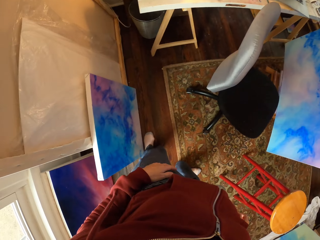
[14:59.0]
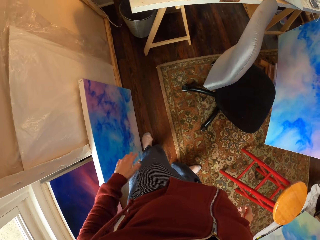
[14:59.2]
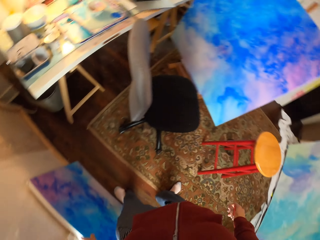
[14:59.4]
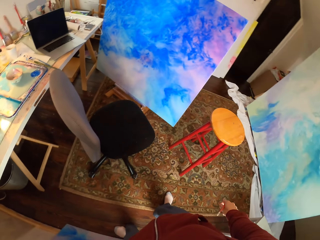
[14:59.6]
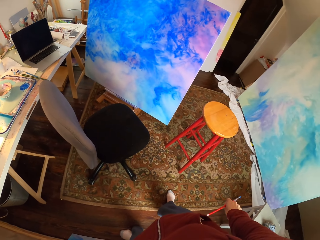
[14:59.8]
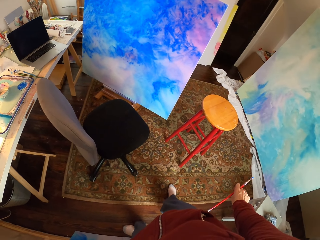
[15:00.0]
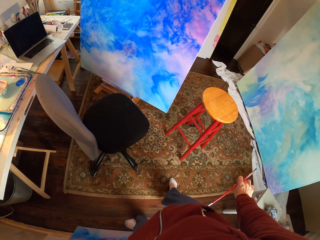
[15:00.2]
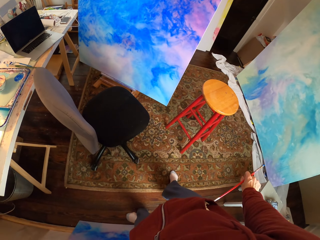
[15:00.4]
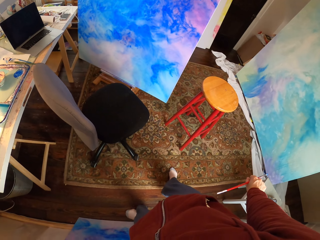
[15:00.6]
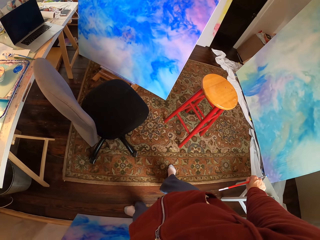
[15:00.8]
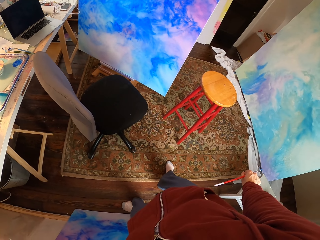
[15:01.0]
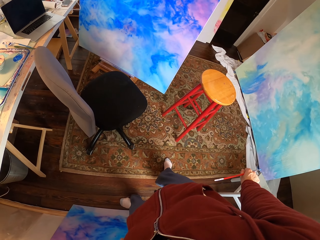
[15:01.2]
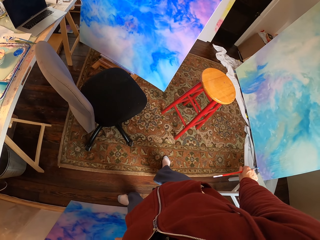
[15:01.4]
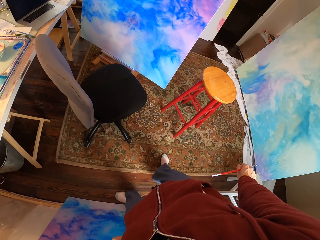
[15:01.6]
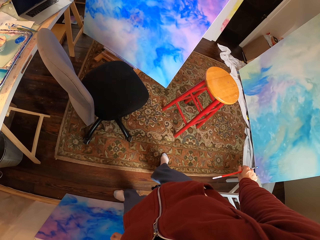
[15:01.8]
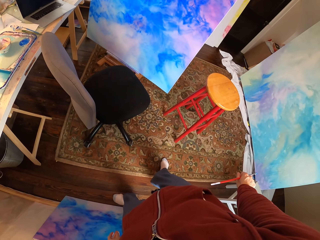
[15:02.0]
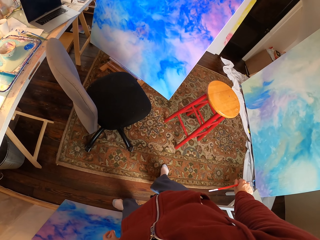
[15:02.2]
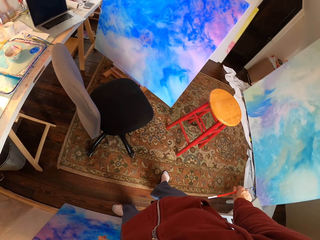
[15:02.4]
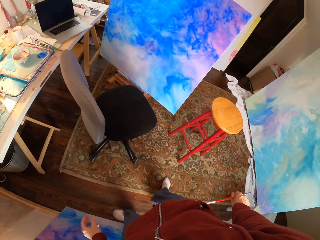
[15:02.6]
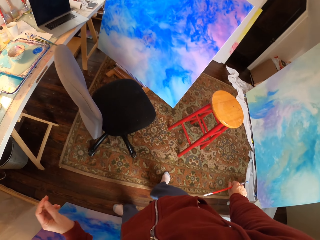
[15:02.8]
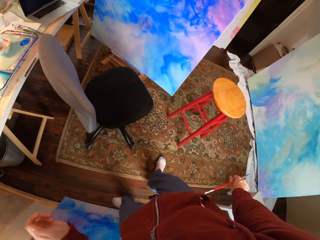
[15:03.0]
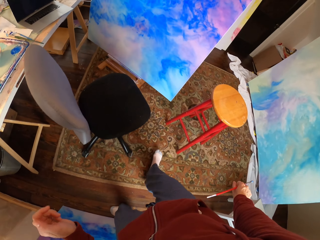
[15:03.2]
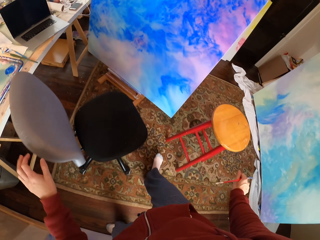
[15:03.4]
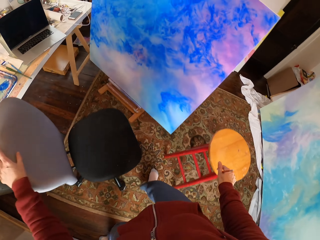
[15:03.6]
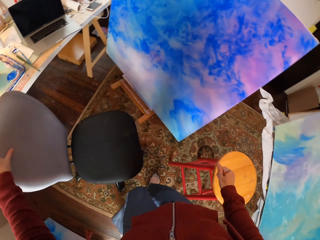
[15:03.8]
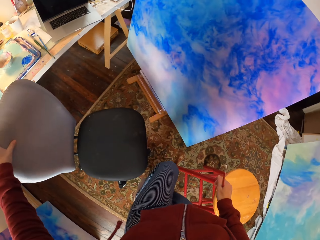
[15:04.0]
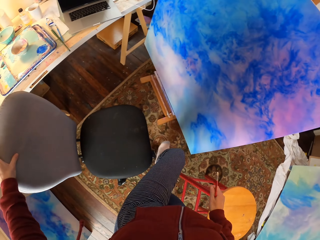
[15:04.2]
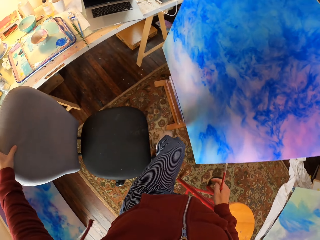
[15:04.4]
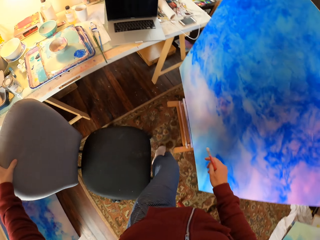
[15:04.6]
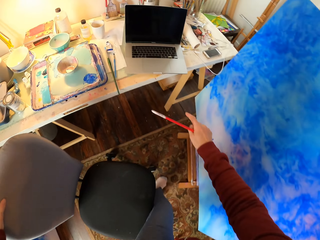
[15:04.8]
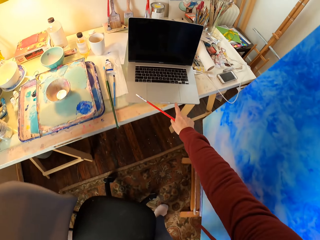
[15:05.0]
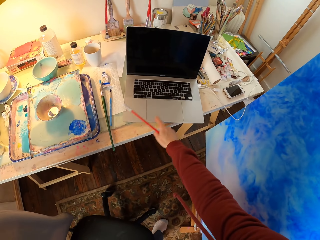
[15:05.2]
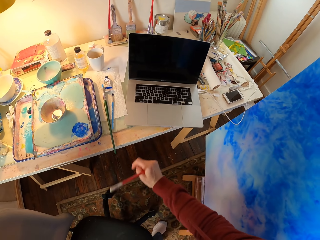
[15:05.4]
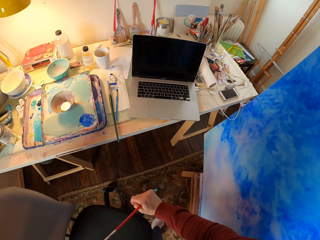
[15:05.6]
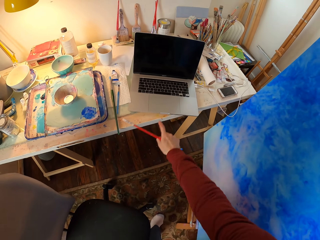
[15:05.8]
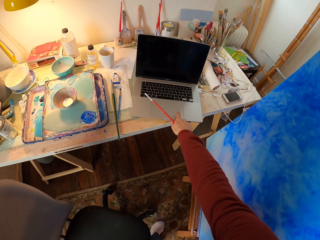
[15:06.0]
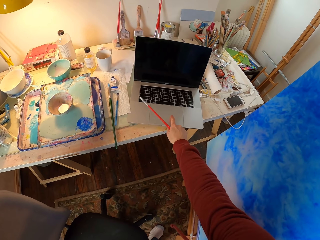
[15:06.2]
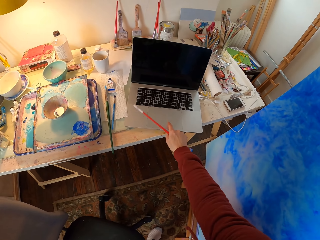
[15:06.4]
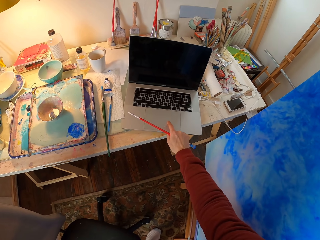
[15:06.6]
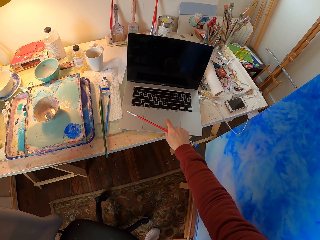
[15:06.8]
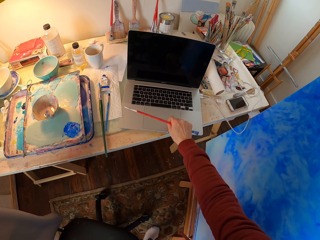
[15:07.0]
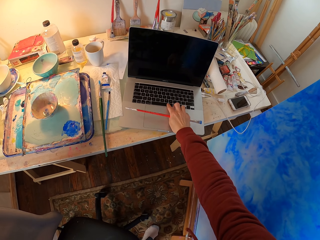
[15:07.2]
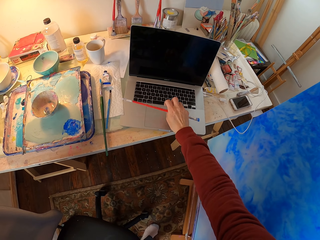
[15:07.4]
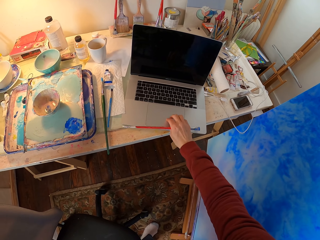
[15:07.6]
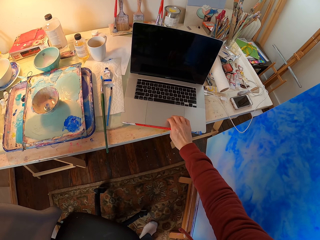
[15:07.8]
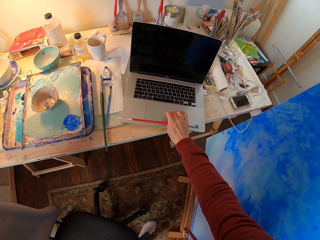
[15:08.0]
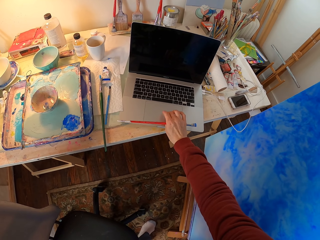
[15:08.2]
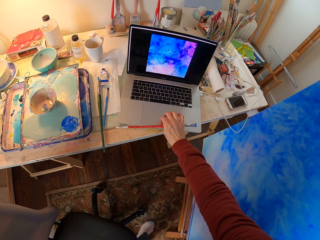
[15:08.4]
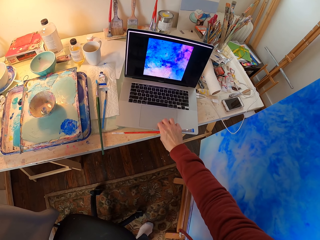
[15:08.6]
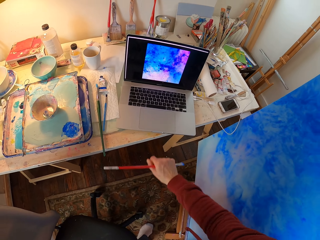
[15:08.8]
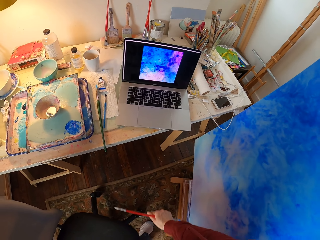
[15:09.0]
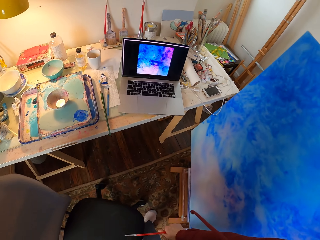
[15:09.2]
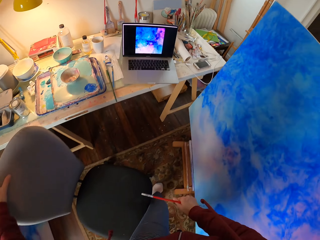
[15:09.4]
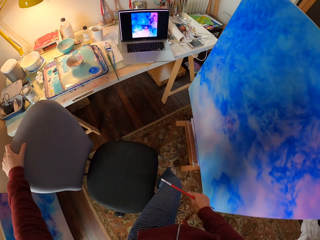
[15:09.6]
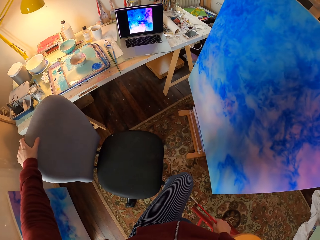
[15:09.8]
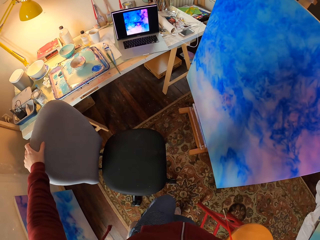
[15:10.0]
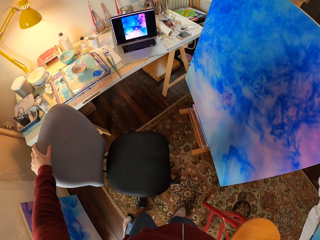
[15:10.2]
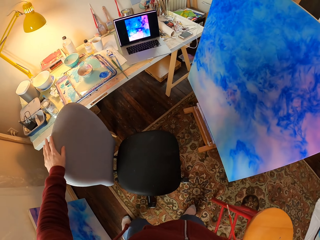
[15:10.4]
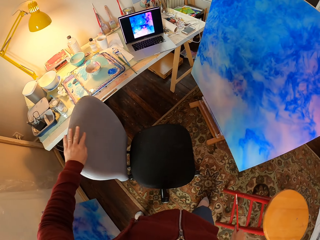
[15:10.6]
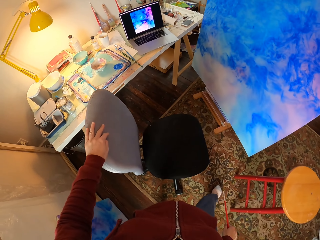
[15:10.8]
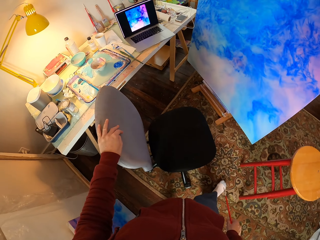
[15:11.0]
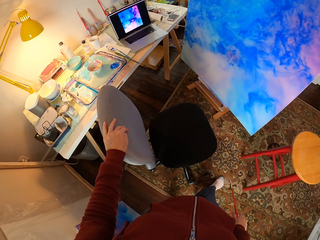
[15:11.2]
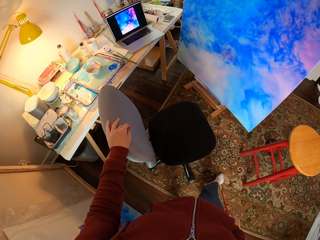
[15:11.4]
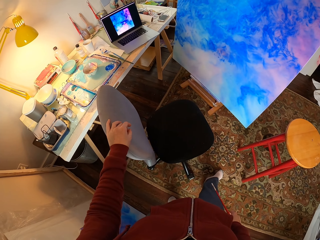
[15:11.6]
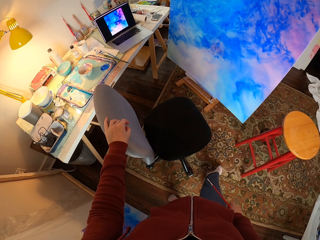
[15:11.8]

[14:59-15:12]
The camera wearer looks around. They look at the art on the board. They move around the room. They press the laptop, scroll the laptop and look at the laptop.

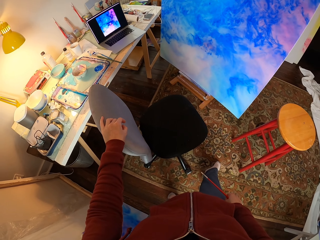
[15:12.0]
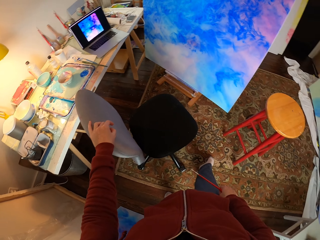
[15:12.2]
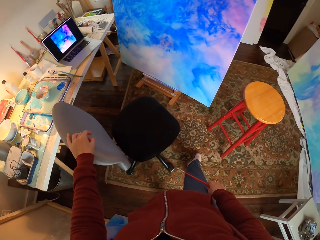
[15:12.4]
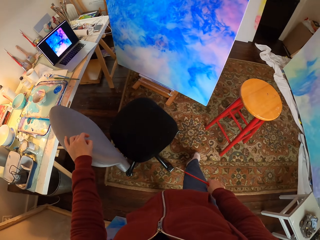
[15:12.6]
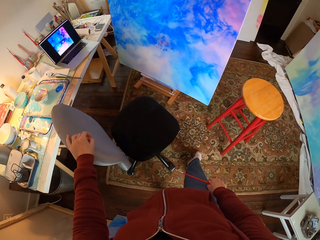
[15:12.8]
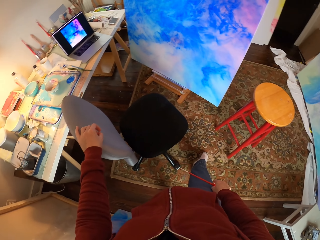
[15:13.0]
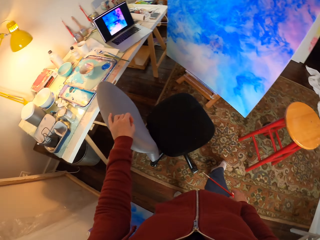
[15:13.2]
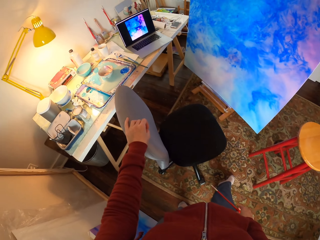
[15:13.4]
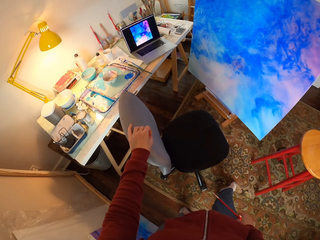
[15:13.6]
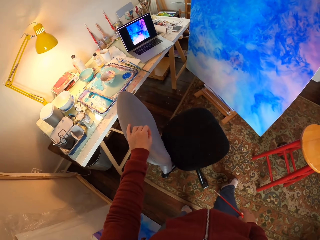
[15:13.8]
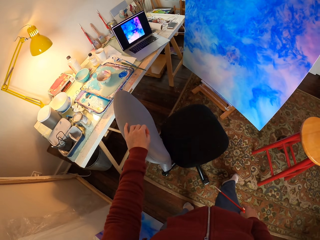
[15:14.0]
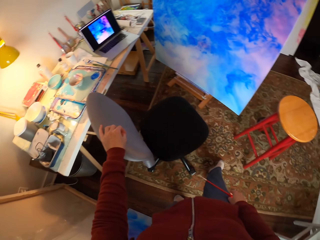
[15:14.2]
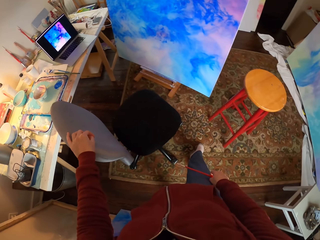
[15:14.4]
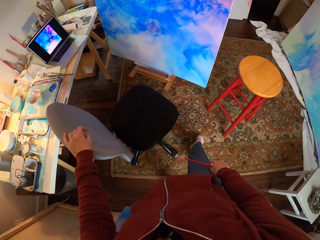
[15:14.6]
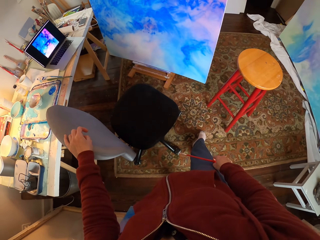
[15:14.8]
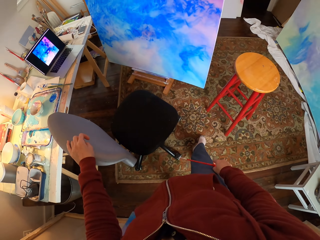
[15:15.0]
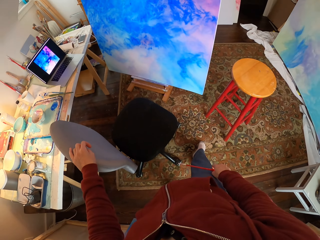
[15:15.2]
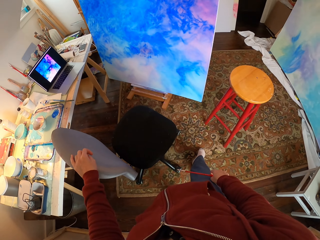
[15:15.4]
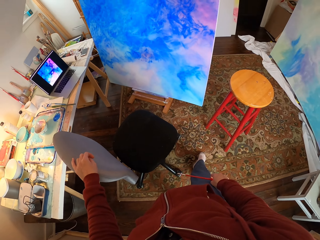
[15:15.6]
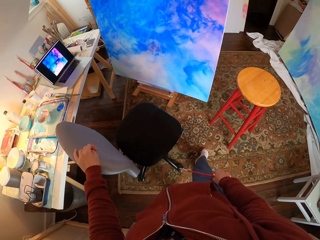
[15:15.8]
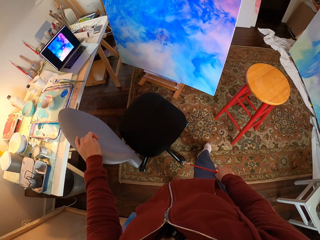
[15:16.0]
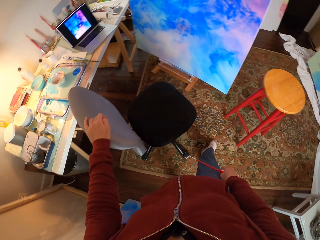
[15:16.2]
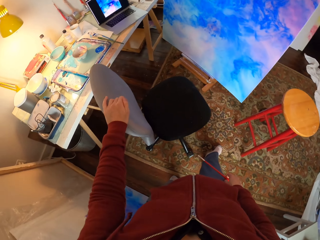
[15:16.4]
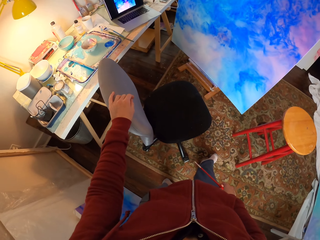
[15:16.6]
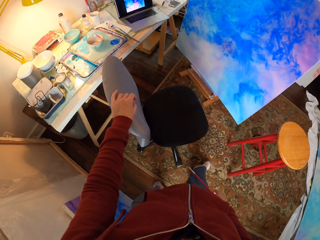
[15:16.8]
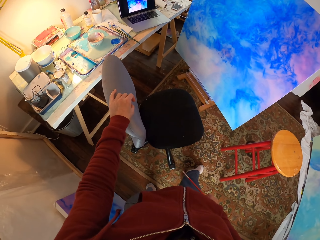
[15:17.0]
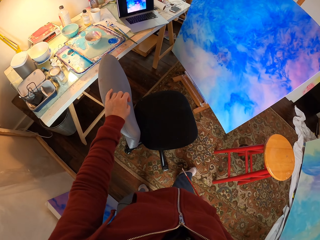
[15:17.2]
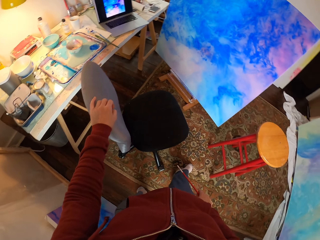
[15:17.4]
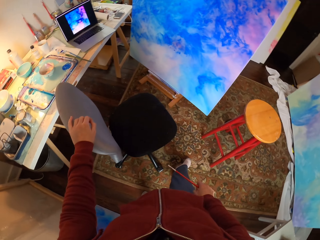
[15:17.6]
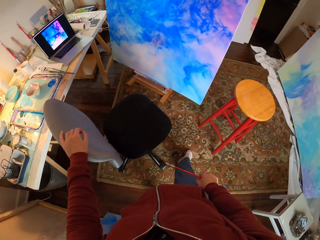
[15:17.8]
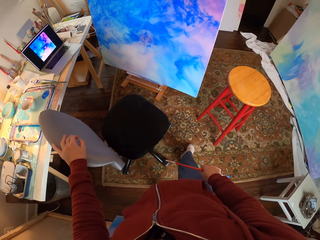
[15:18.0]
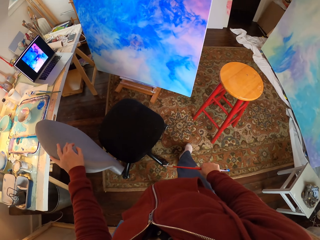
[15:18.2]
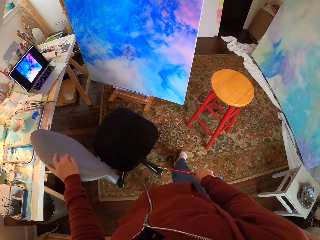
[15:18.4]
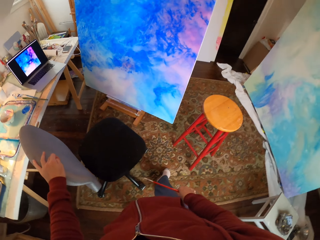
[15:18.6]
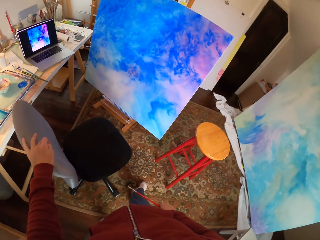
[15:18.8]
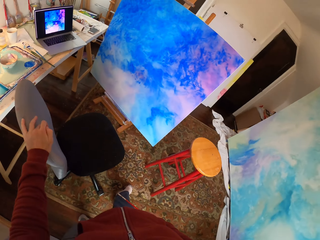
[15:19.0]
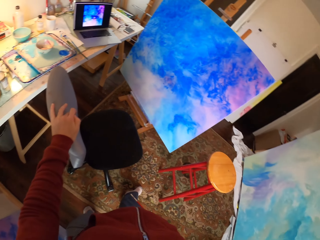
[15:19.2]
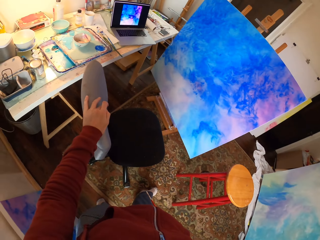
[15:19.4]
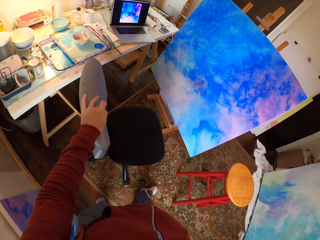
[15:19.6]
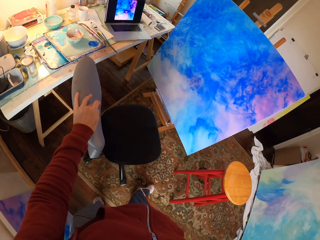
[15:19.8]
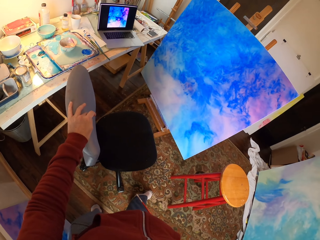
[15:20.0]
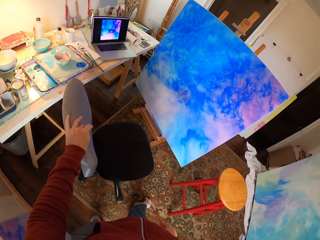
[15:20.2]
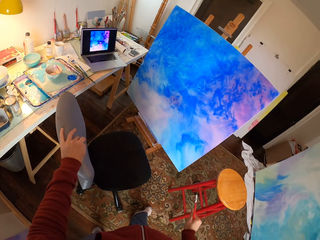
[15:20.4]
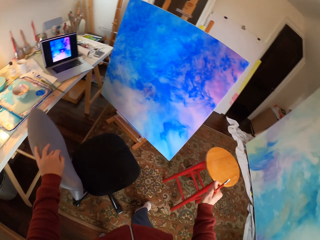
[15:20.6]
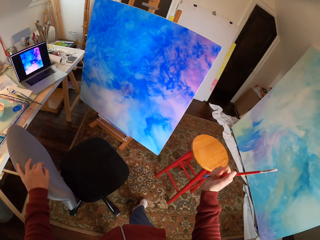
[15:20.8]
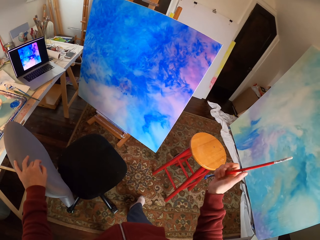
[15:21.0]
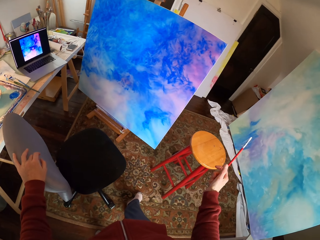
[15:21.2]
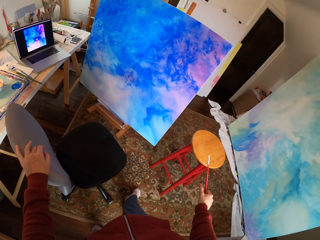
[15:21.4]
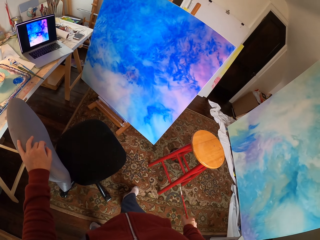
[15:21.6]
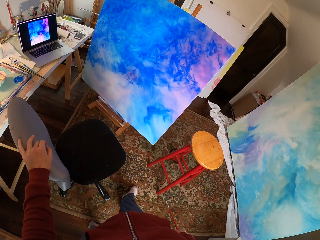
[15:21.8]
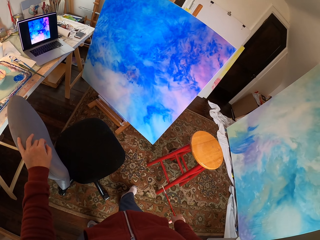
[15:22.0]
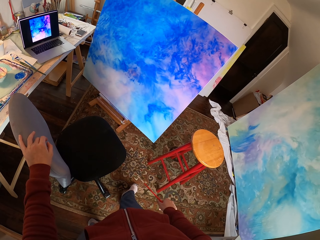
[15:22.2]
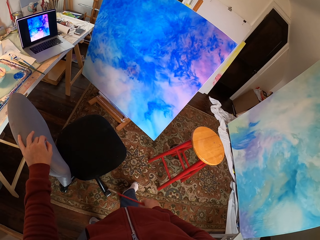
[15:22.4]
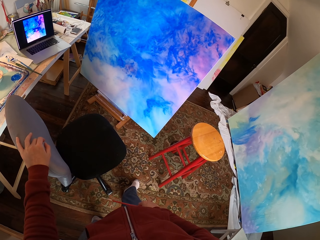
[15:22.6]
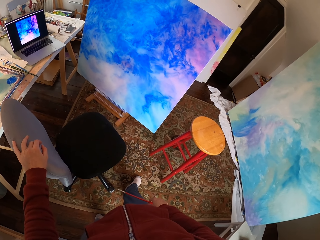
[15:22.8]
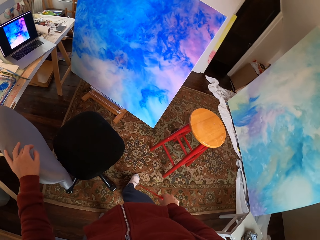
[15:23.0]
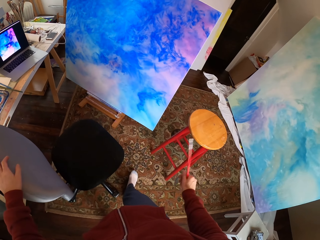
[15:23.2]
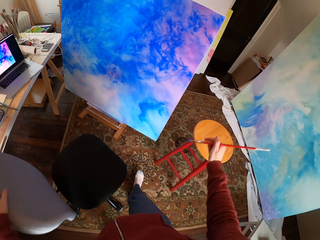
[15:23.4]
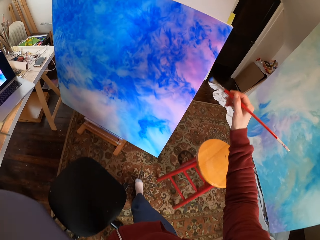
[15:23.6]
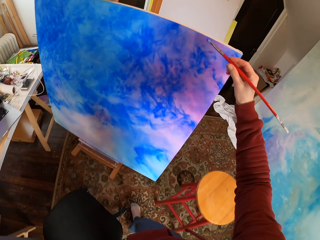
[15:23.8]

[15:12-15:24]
The camera wearer looks around. They look at the art on the board. They look at the laptop. They look at the art on the board. They look at the laptop. They look at the art on the board.
